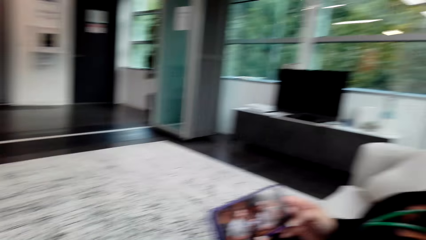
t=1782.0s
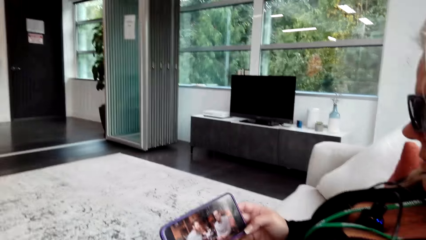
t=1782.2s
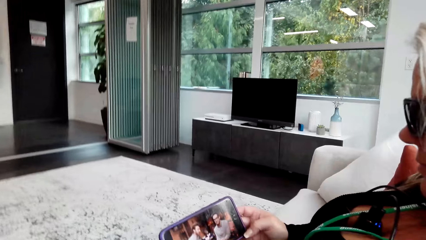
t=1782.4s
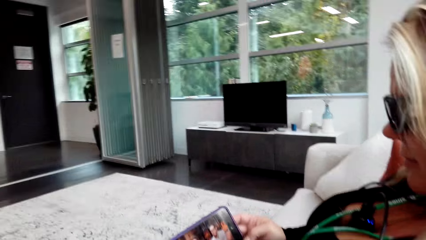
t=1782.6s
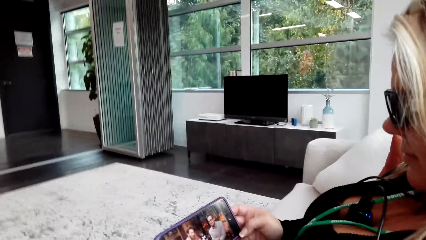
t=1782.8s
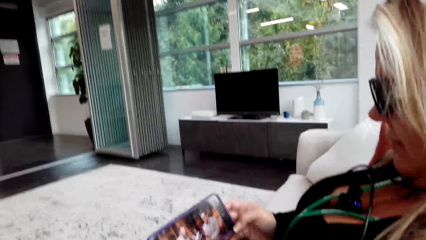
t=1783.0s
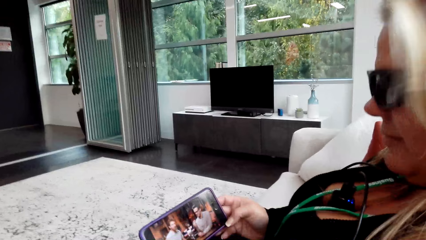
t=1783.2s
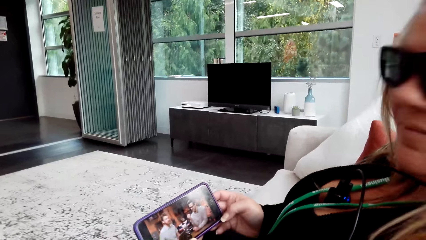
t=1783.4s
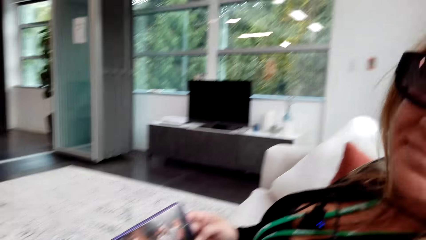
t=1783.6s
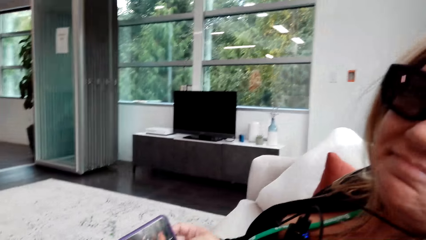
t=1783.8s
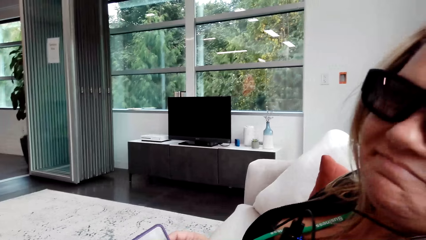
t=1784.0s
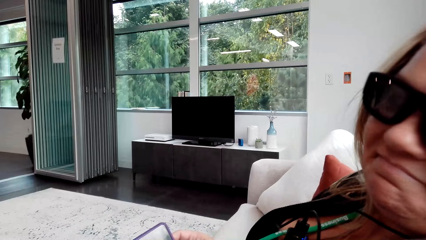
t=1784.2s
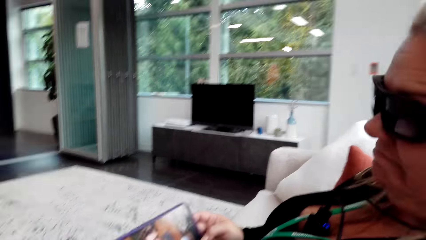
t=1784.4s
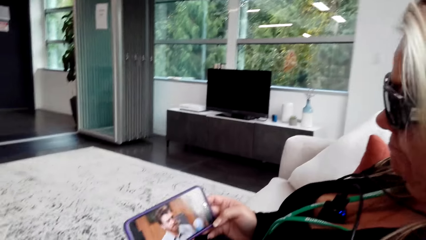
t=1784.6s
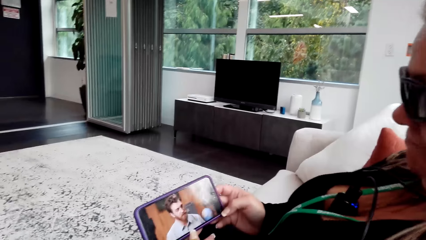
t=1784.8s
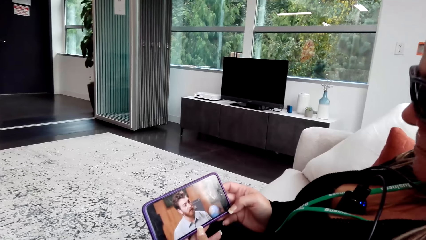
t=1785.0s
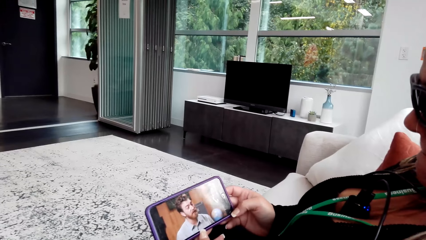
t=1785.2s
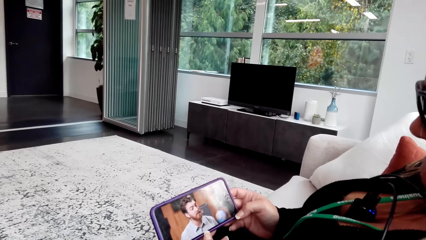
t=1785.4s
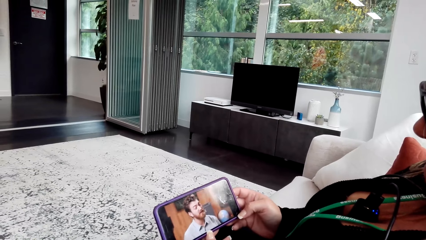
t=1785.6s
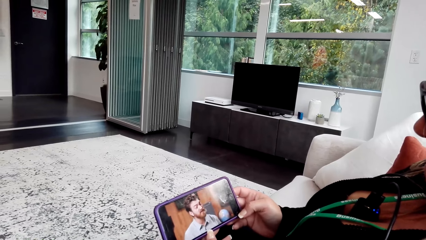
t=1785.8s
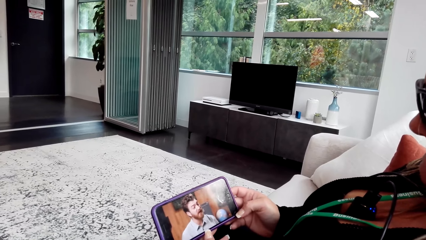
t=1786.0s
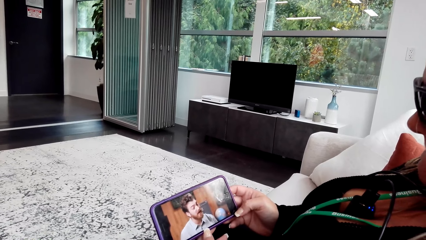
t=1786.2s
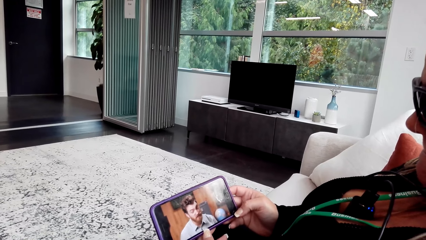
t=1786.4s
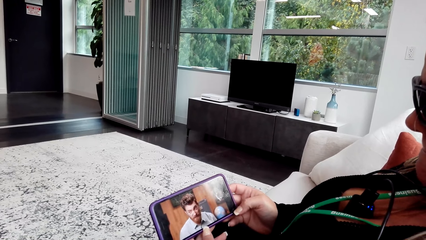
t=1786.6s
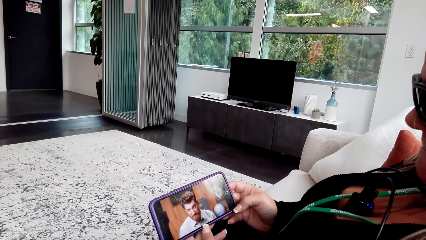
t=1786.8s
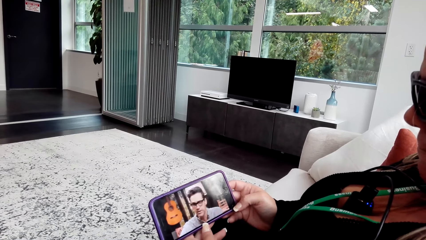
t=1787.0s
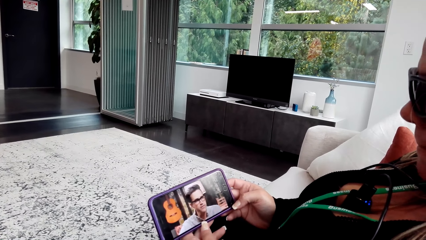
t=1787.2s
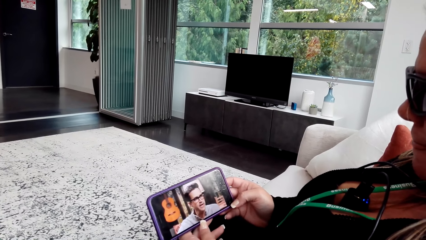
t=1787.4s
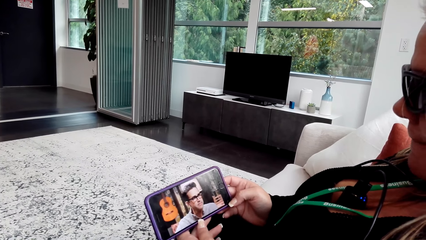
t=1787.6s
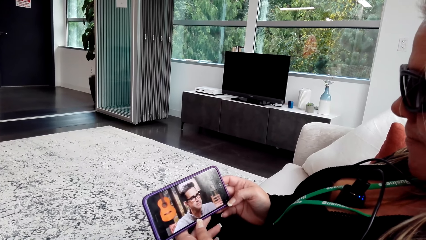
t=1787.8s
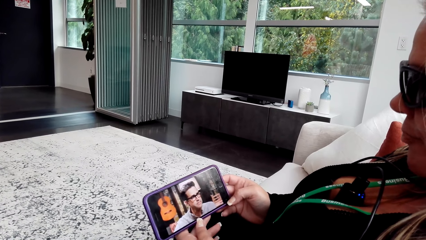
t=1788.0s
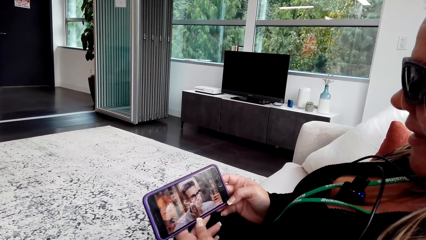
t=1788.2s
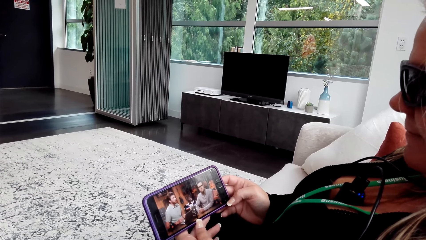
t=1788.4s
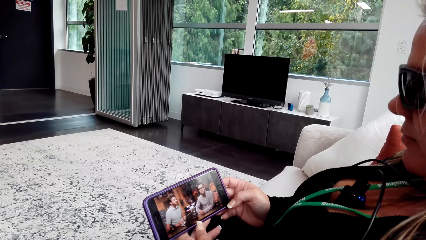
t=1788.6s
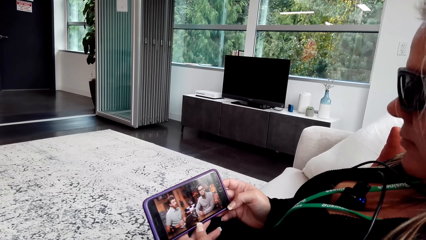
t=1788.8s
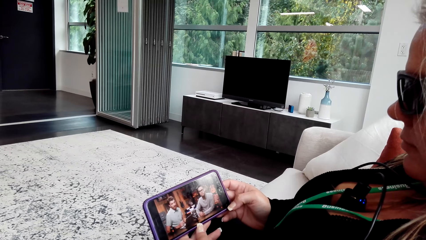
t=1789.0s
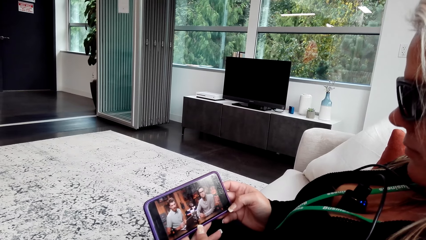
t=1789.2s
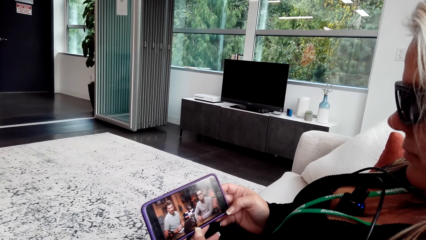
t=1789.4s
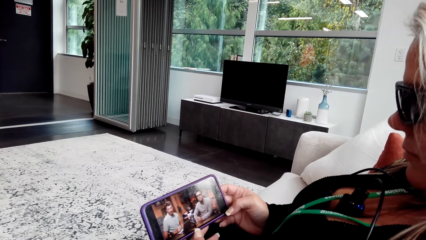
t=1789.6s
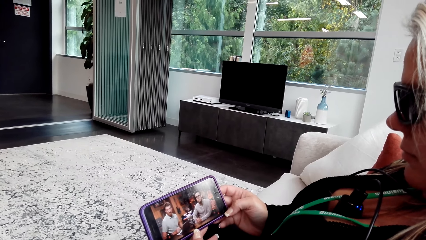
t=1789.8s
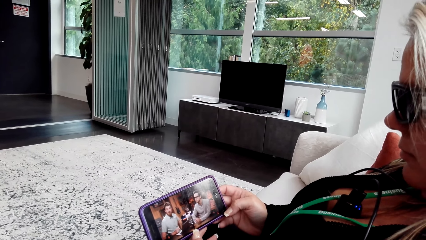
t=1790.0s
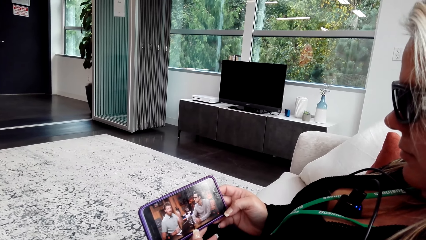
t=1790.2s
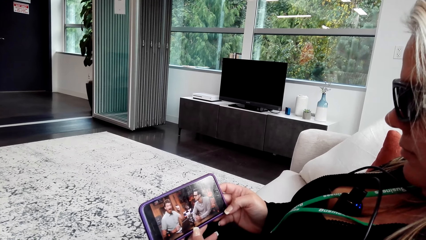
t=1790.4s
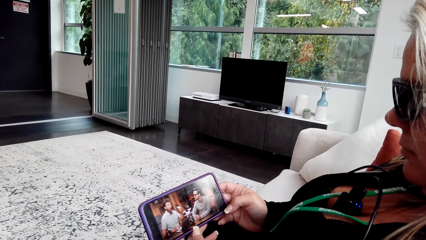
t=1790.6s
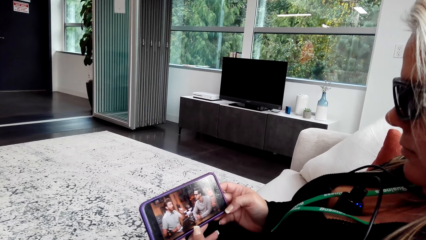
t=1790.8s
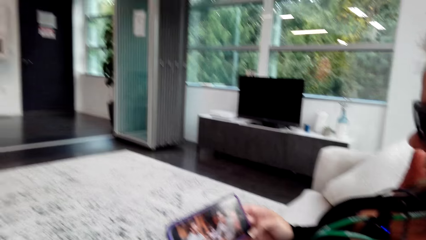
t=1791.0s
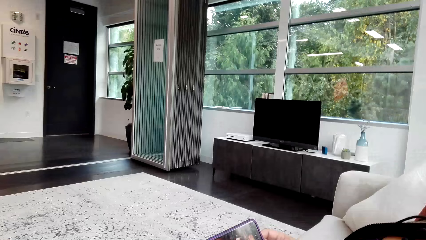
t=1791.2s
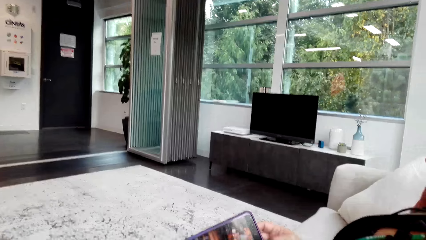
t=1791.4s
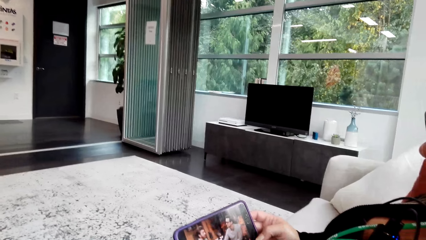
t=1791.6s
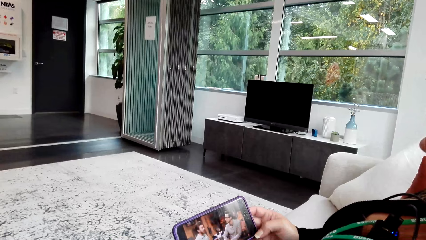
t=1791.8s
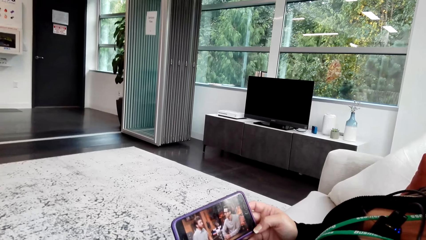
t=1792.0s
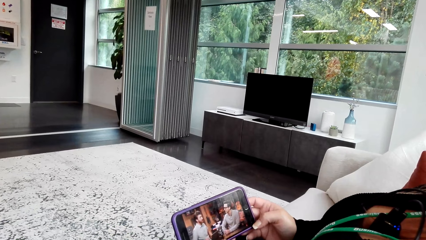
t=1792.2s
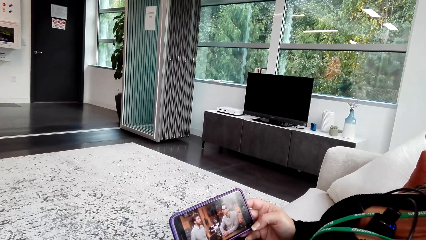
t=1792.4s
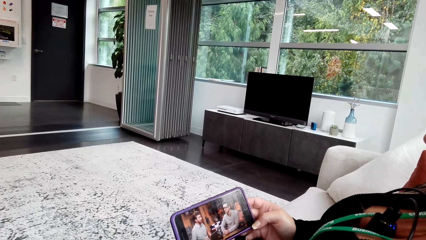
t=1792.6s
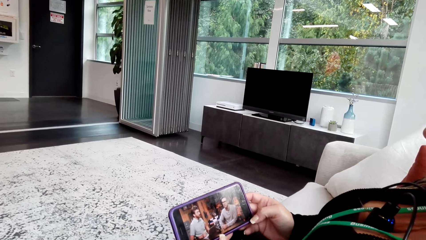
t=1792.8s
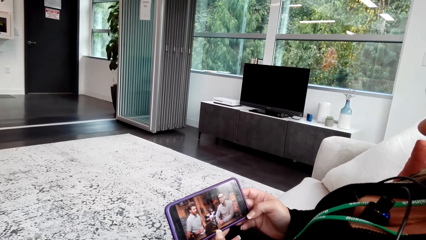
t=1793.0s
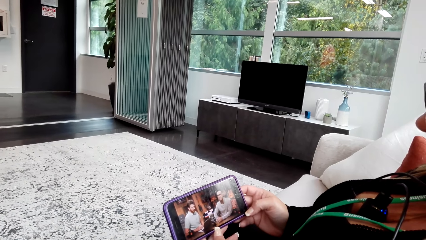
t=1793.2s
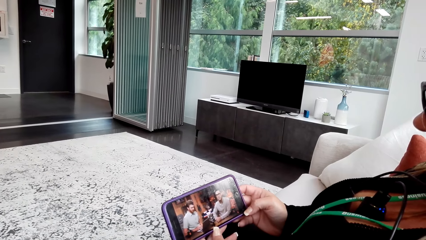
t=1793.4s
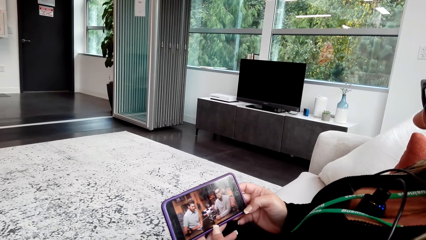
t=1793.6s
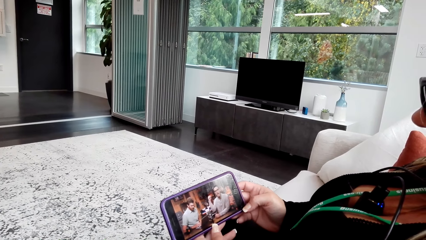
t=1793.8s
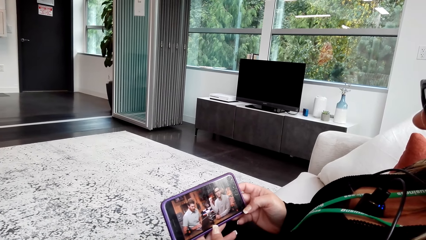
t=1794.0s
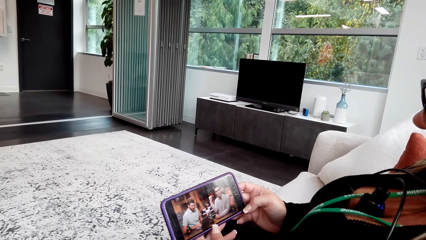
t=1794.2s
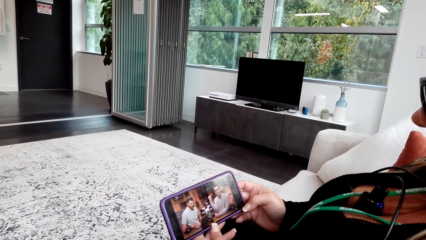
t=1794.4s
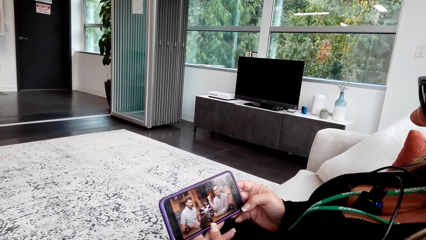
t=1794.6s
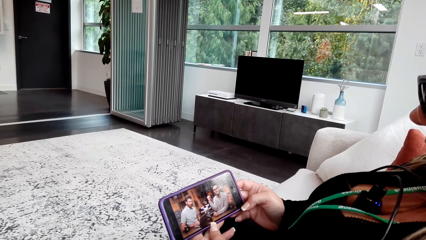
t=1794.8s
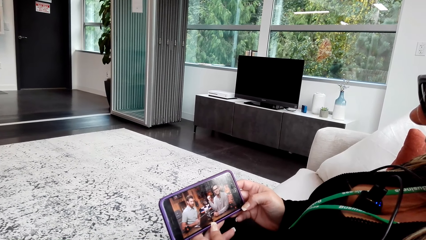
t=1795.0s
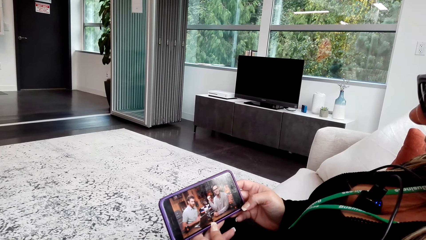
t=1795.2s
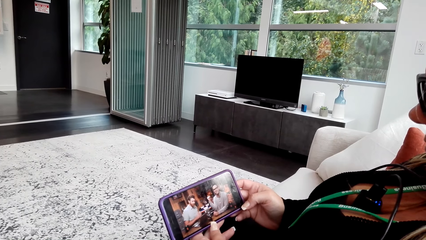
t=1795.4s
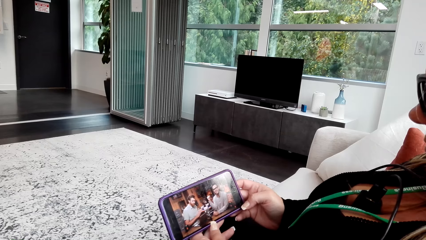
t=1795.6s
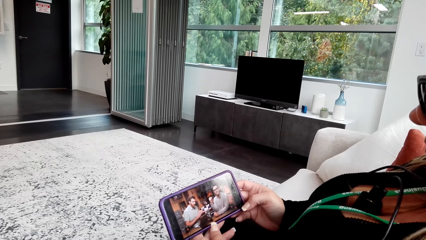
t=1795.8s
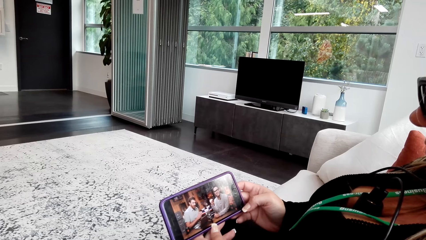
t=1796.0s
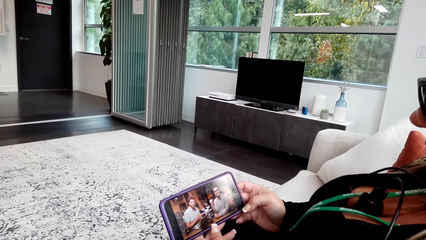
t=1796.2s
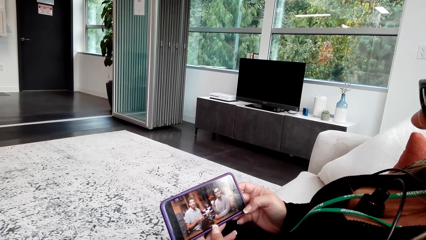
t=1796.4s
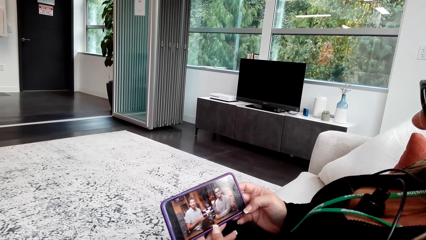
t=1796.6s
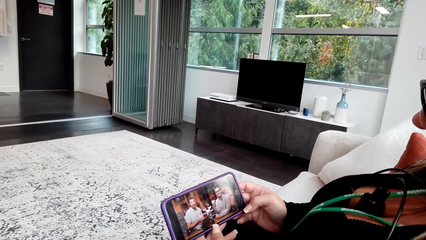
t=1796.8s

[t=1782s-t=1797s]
The woman watches the video on the phone. The camera wearer watches the video on the woman's phone. The woman looks at the camera wearer. The camera wearer converses with the woman. The woman watches the video on the phone. The camera wearer watches the video on the woman's phone.
